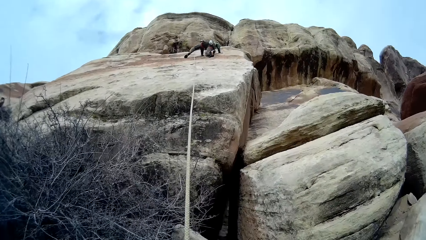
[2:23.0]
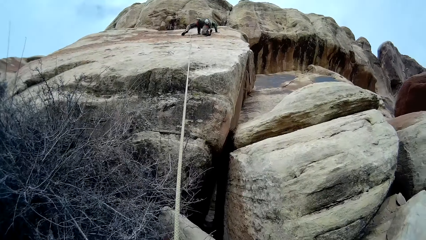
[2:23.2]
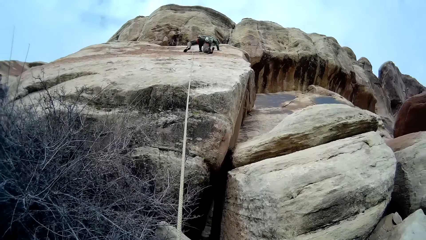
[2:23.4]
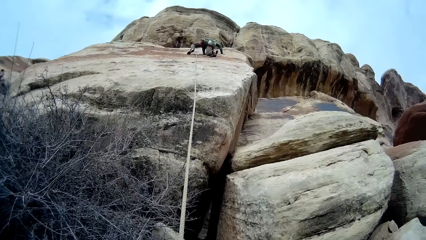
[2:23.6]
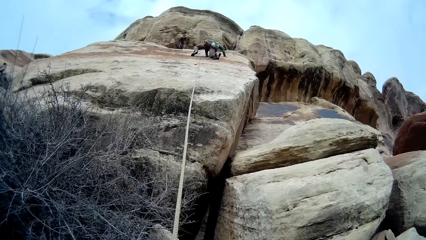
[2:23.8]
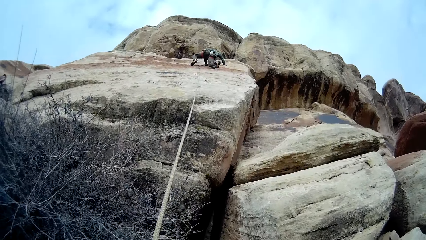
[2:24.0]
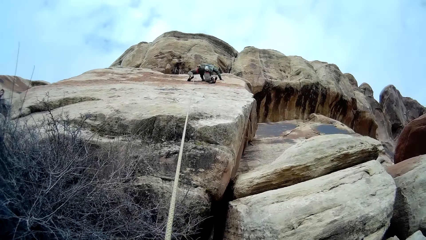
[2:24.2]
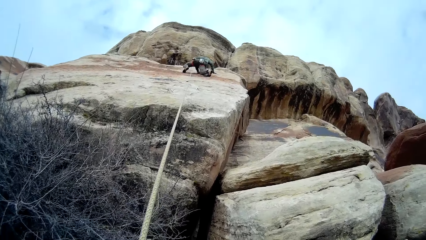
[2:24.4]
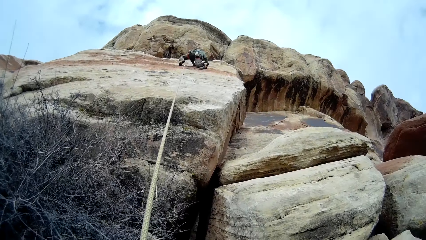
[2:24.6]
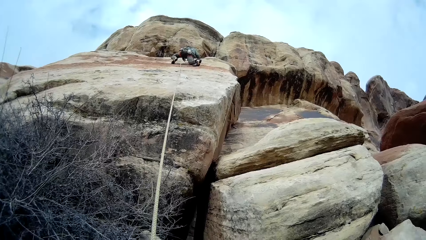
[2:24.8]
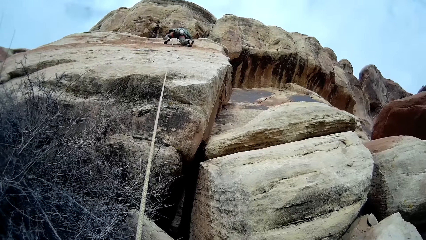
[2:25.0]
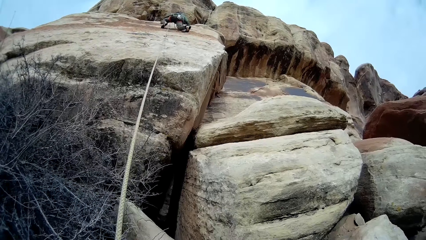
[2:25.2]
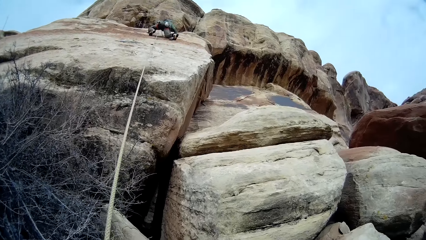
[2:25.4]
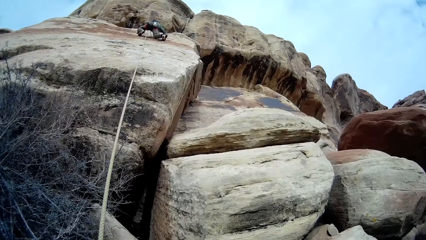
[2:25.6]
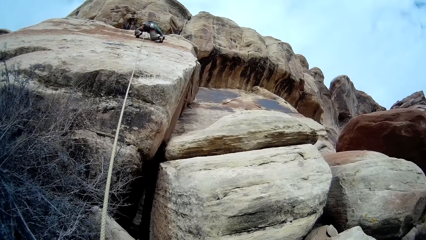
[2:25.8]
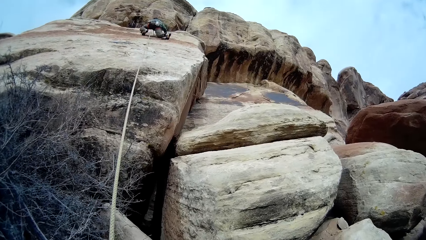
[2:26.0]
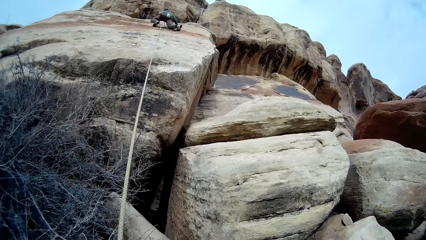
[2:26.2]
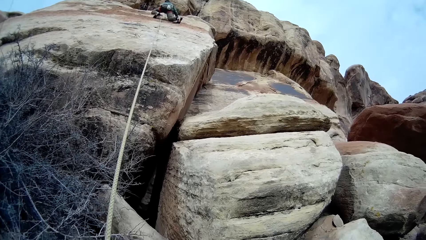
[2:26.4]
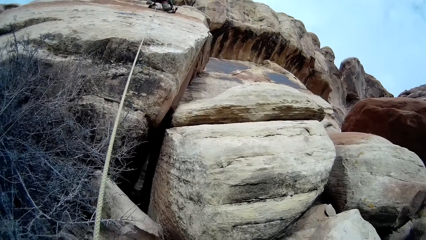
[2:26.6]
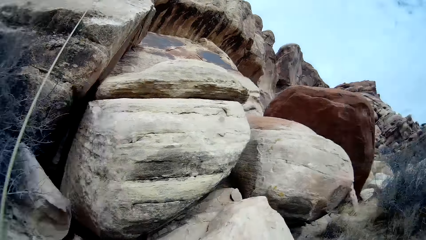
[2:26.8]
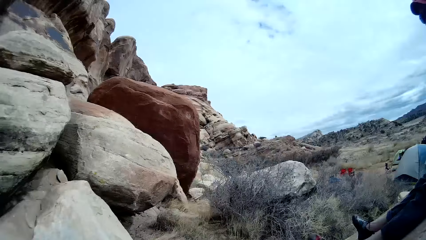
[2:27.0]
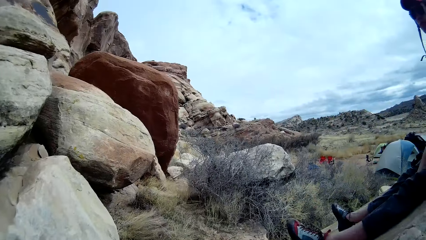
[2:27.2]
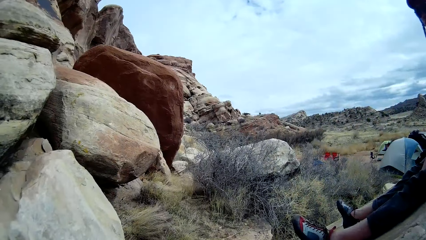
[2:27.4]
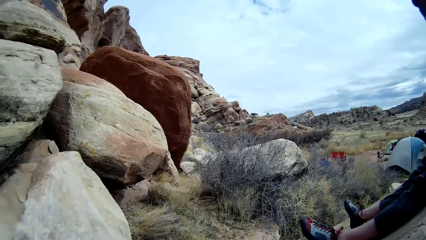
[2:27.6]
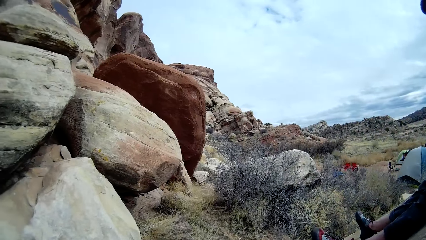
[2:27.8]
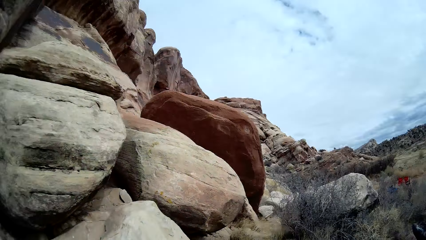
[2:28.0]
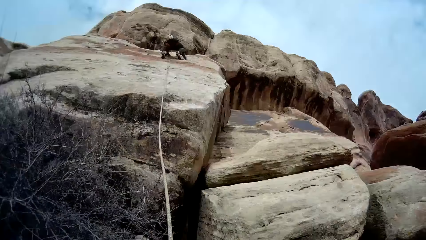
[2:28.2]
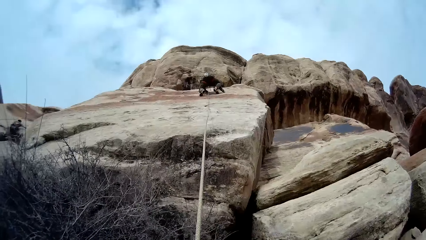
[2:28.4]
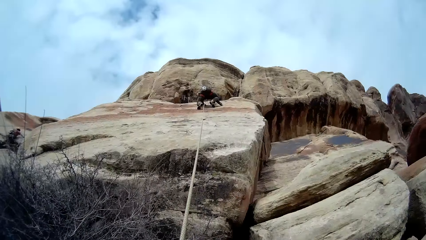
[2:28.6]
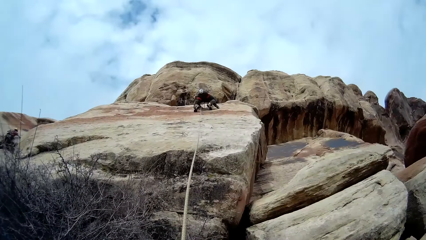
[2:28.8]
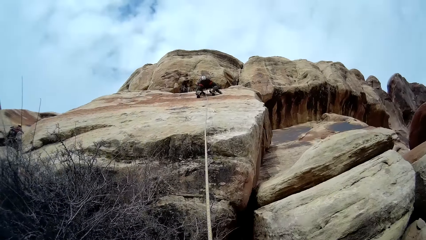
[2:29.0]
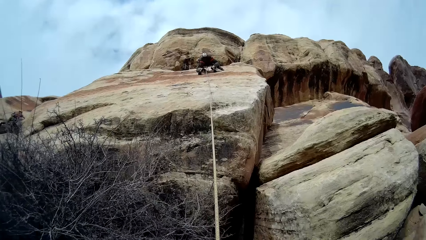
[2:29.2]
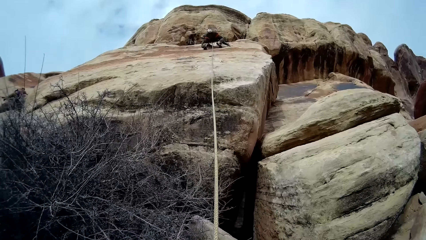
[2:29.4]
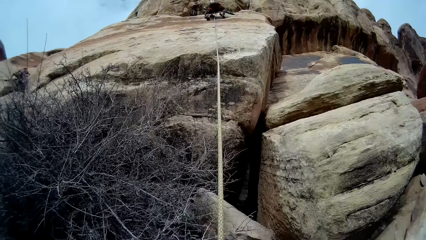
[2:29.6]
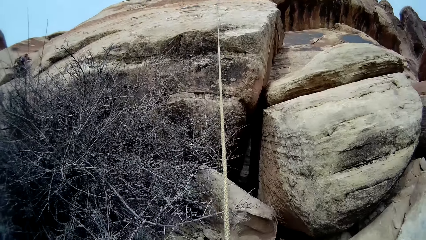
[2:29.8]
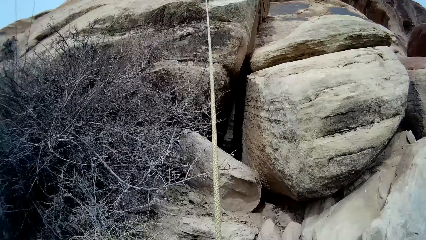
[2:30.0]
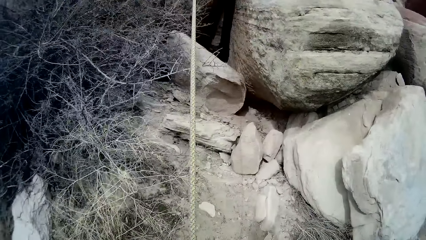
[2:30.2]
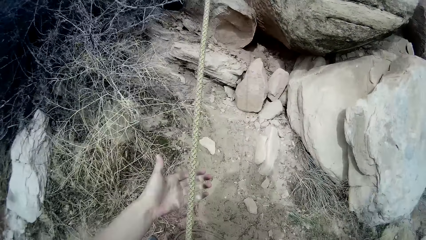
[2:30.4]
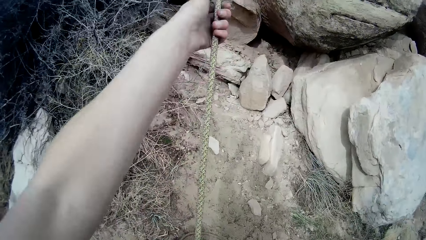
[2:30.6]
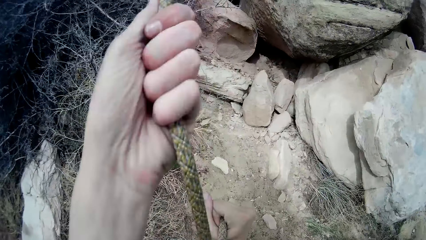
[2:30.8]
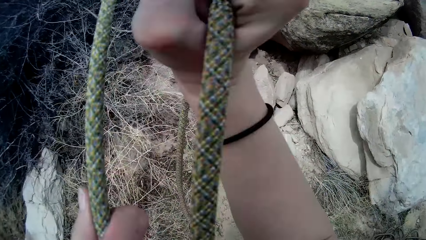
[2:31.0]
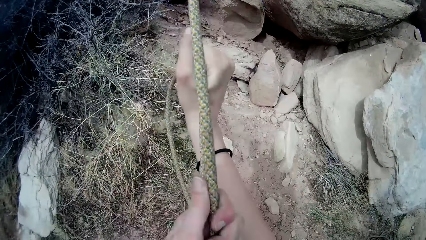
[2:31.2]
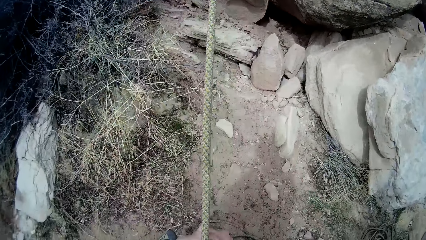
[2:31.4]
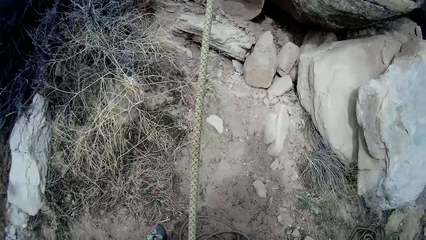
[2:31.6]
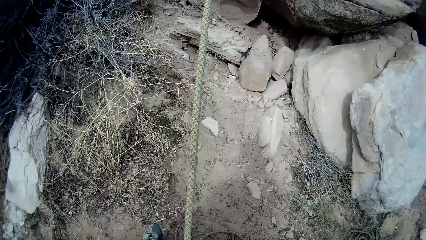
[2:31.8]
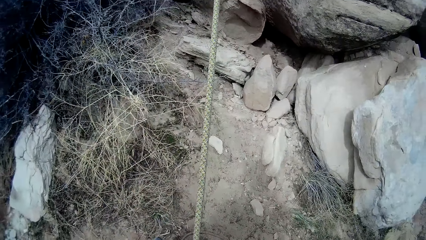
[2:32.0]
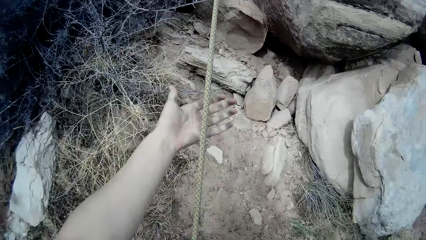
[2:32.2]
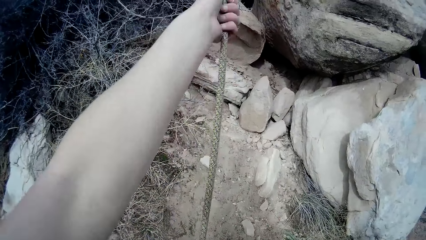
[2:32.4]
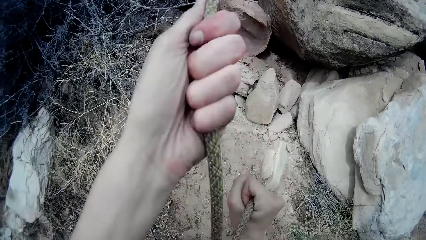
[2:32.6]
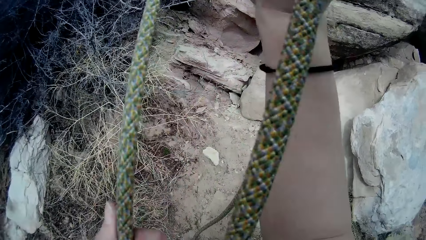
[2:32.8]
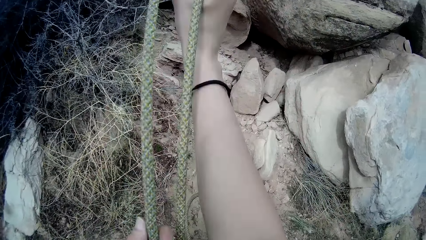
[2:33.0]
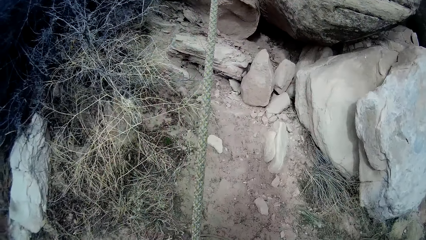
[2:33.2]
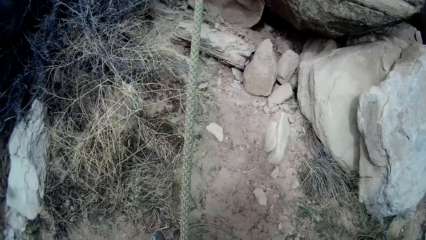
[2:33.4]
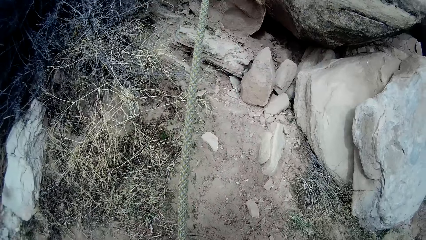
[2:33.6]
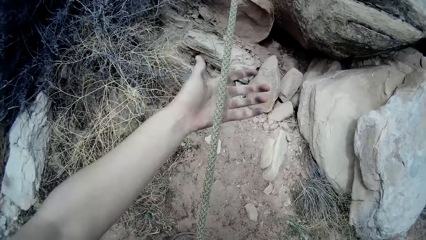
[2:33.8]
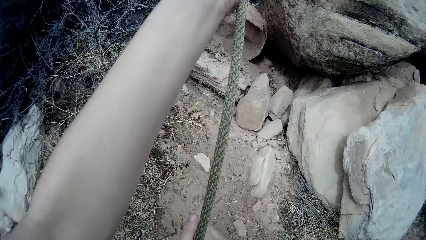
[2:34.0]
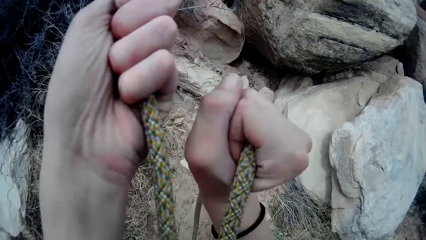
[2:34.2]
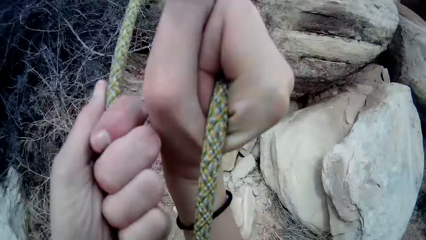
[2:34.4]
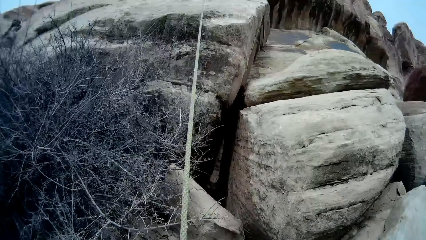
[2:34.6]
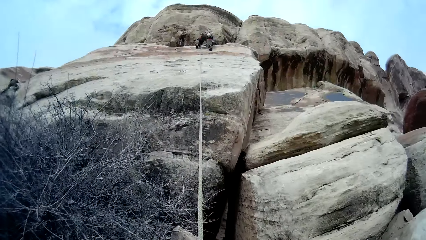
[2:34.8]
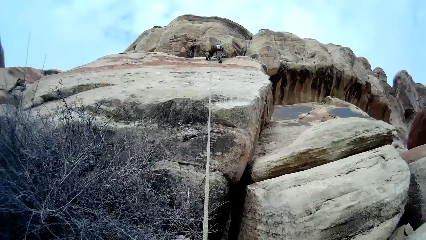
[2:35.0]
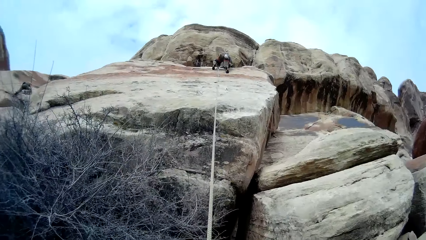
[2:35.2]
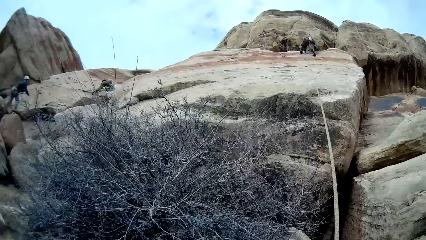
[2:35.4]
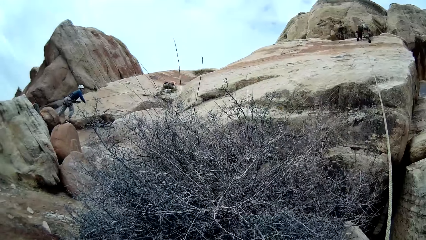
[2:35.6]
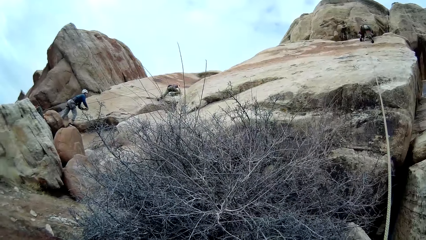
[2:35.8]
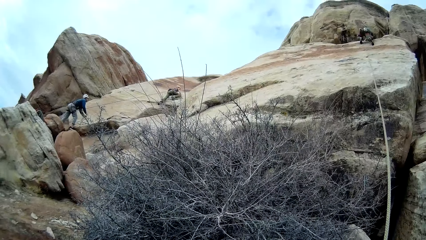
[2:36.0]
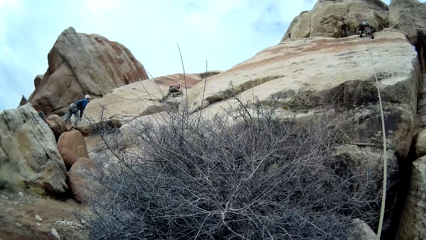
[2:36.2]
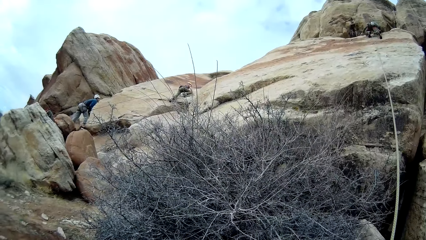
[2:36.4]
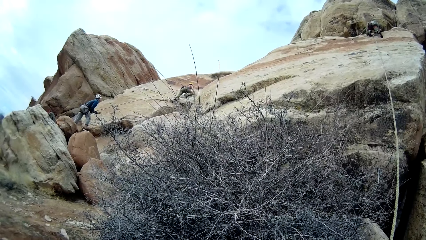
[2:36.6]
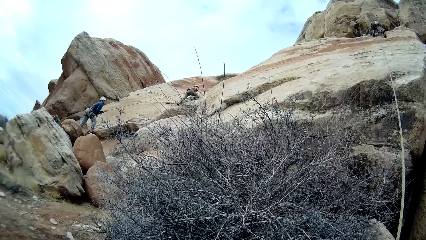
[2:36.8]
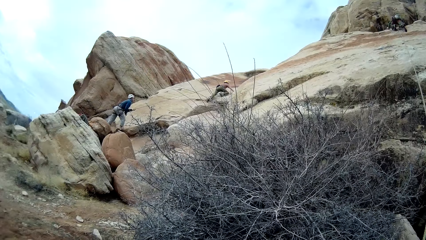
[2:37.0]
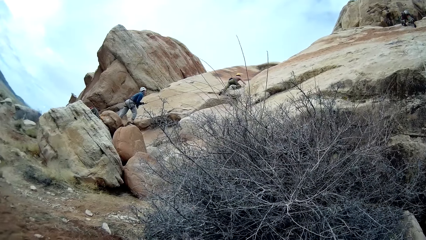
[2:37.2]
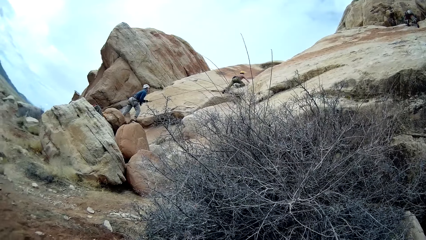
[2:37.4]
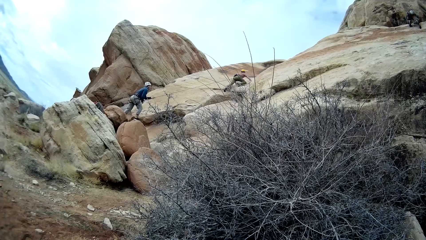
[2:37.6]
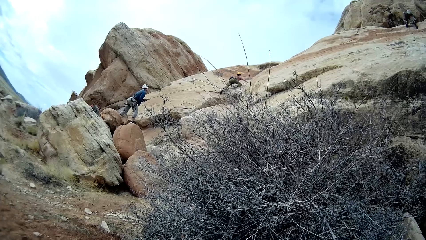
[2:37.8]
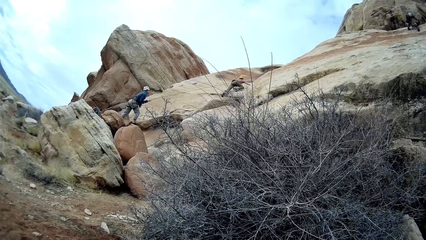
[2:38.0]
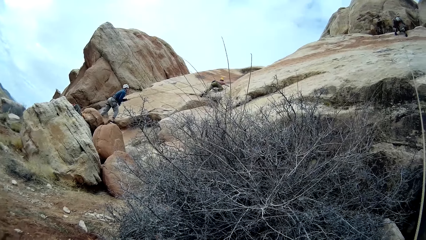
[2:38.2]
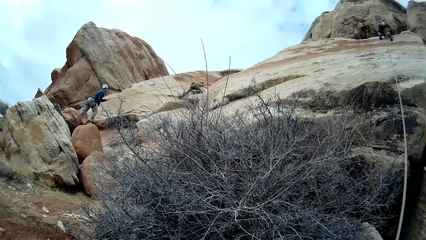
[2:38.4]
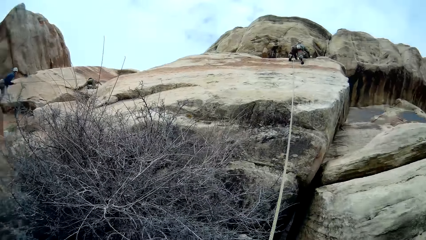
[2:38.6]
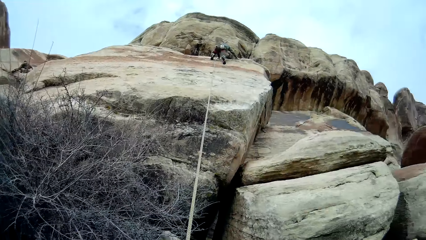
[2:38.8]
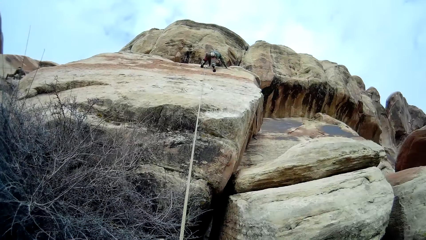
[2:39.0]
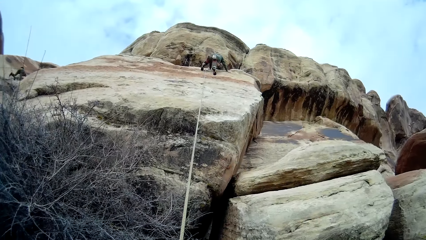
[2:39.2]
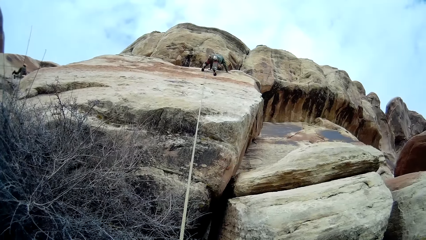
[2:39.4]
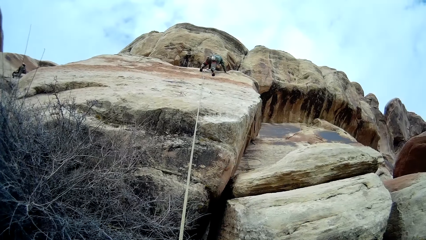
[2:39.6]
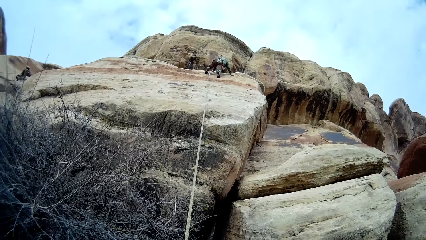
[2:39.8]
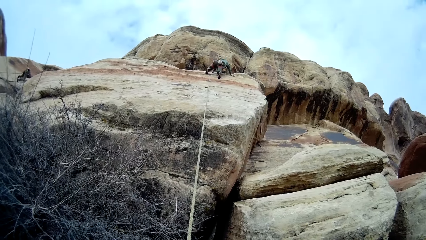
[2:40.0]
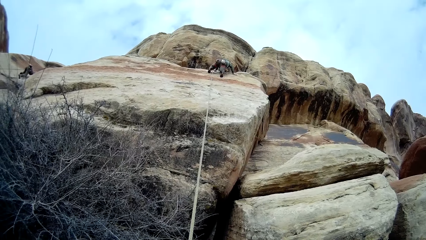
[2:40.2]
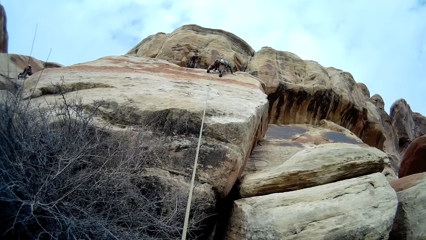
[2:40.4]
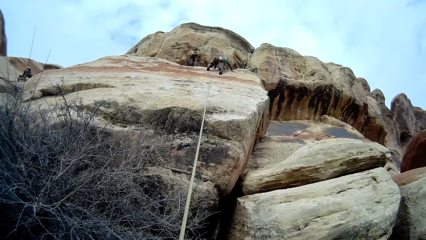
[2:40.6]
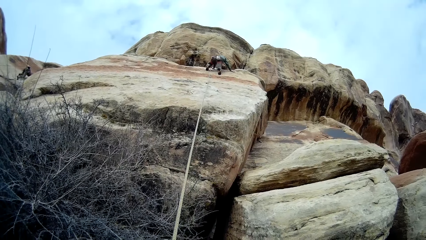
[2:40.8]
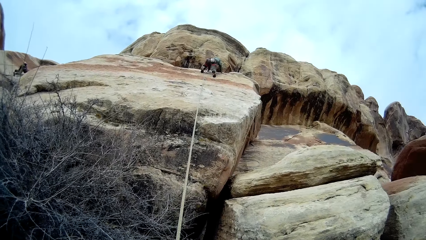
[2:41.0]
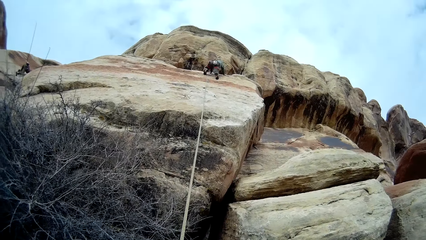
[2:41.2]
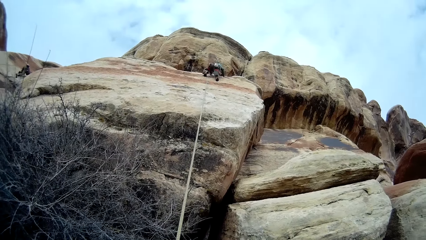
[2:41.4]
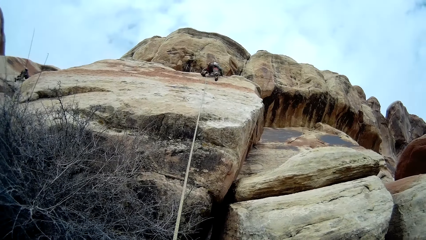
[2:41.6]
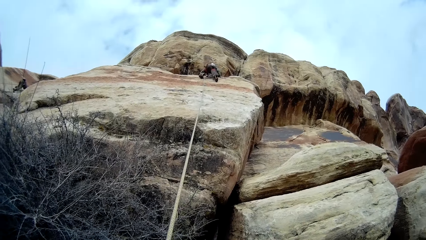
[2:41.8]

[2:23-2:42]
The camera wearer pulls a rope with a hand. A man adjusts a leg on a rock. The man looks around a mountain. Another man looks around the mountain. The camera wearer looks around the mountain. They pull the rope with a hand. They look around the mountain. A third man climbs on the mountain. The first man climbs on the mountain. A fourth man climbs on the mountain.
